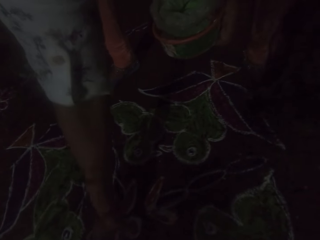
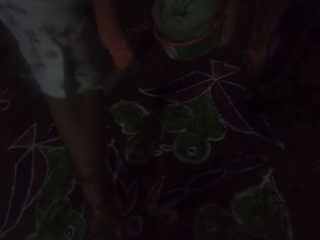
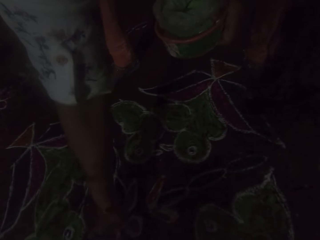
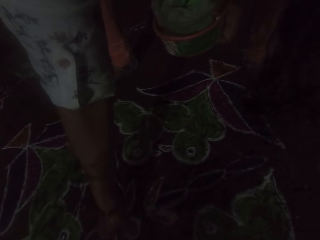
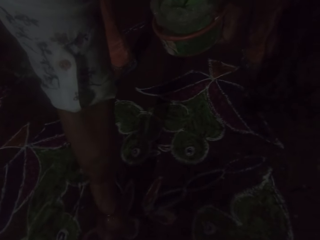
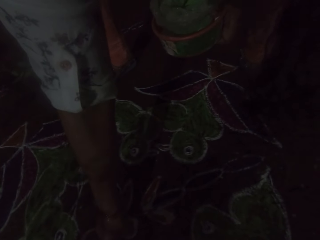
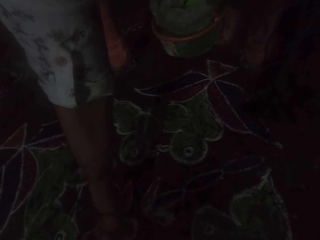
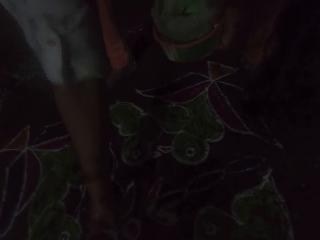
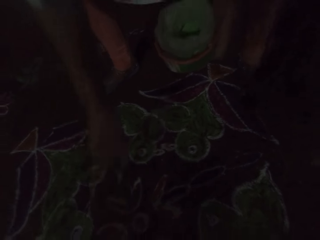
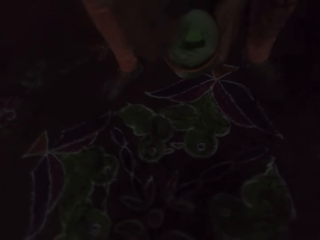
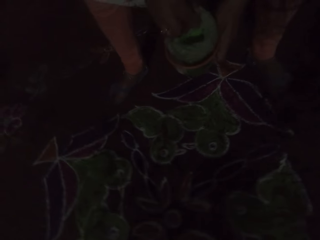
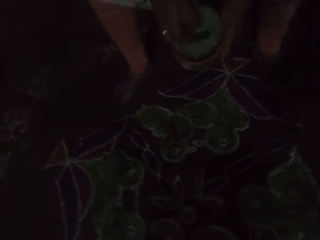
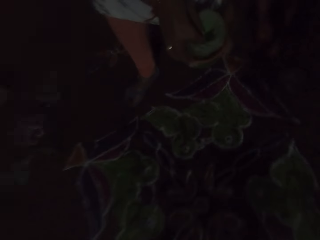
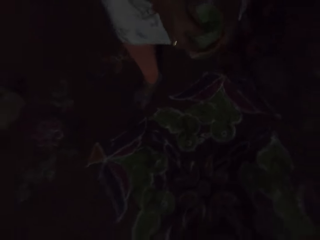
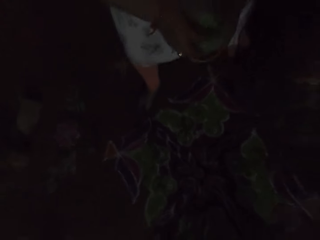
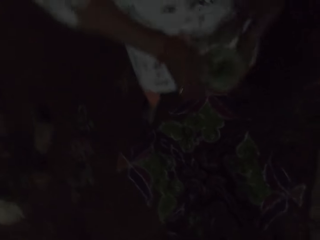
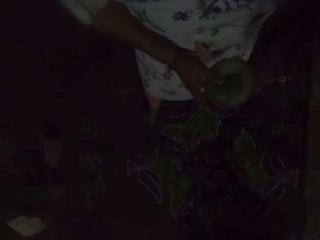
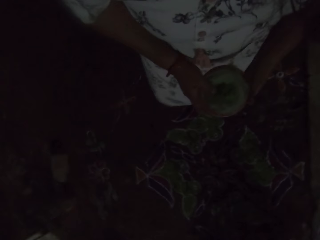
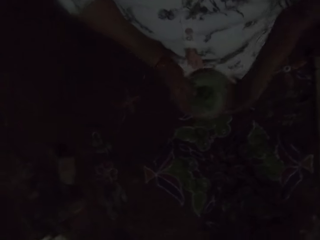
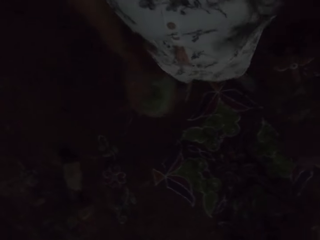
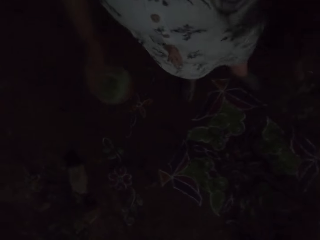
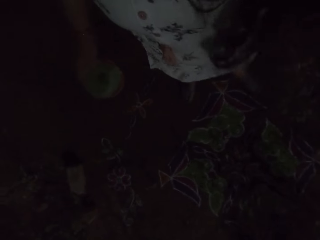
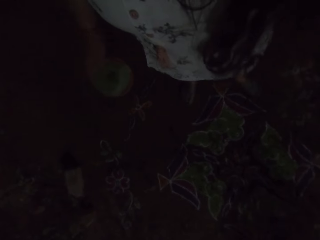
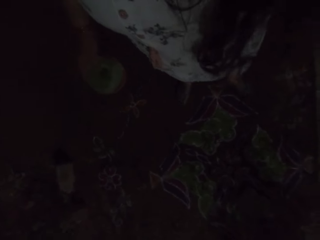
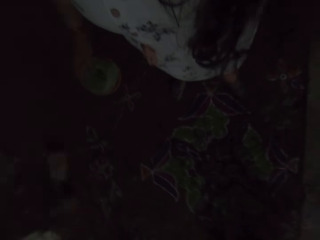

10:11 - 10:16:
The camera wearer moves around. She passes the bowl of powder in her left hand to her right hand.
